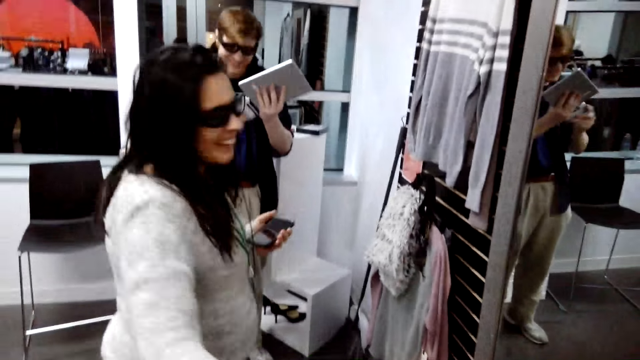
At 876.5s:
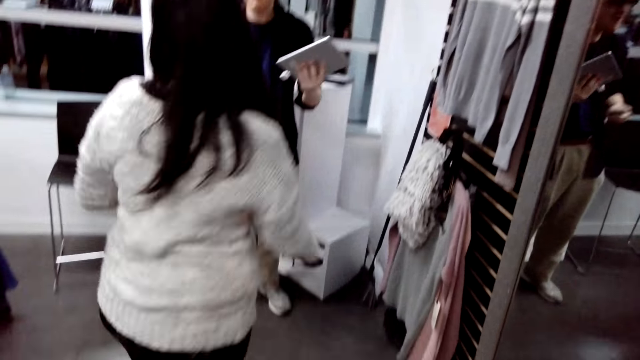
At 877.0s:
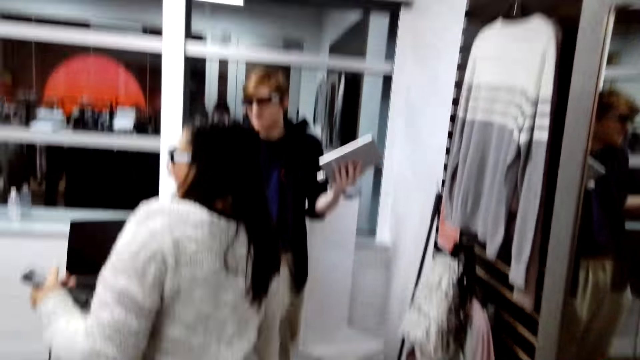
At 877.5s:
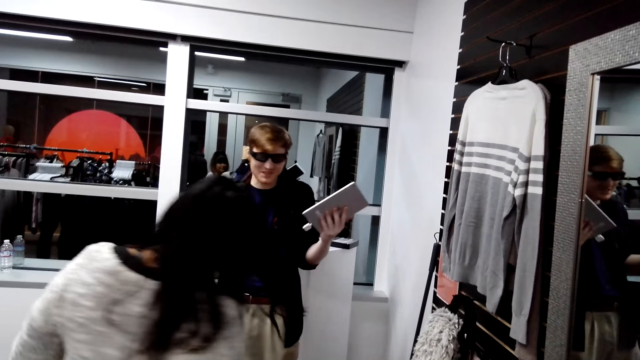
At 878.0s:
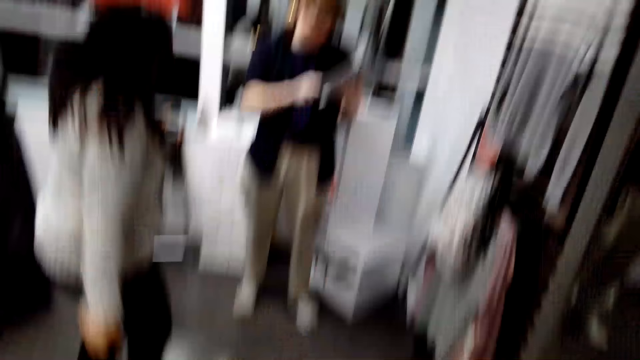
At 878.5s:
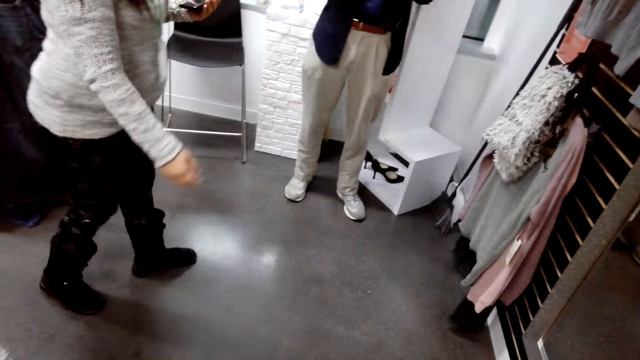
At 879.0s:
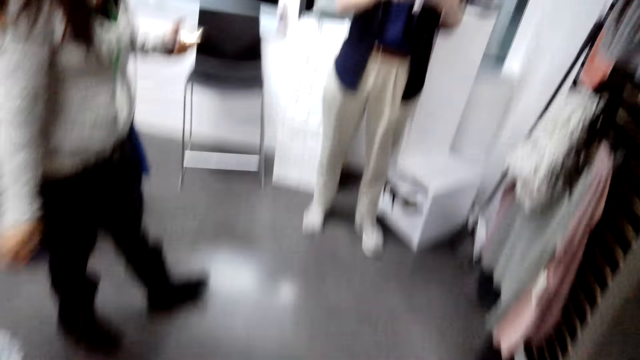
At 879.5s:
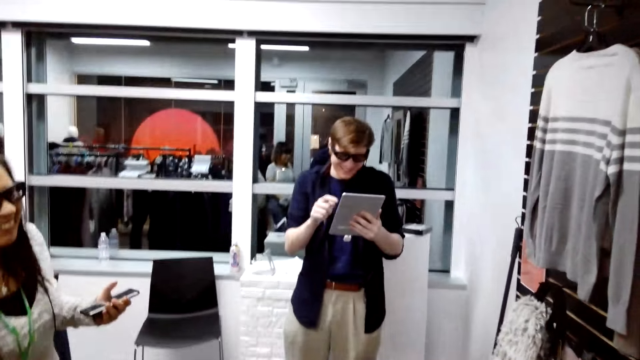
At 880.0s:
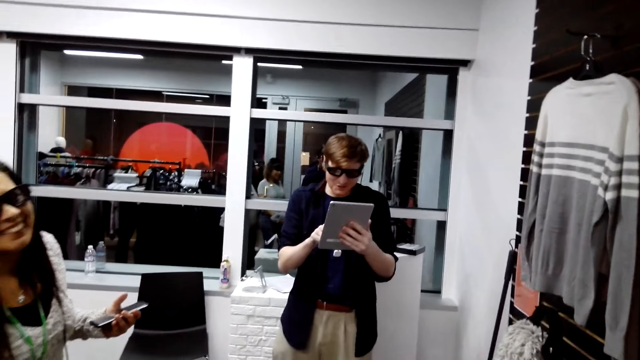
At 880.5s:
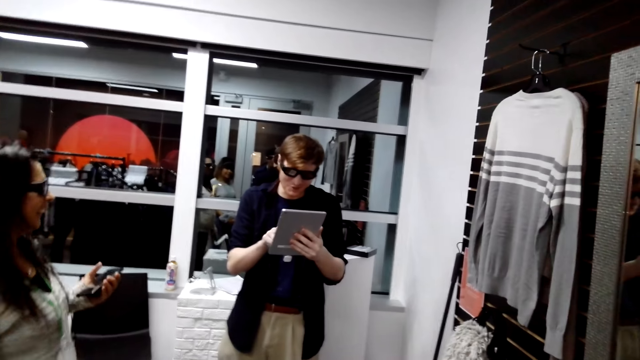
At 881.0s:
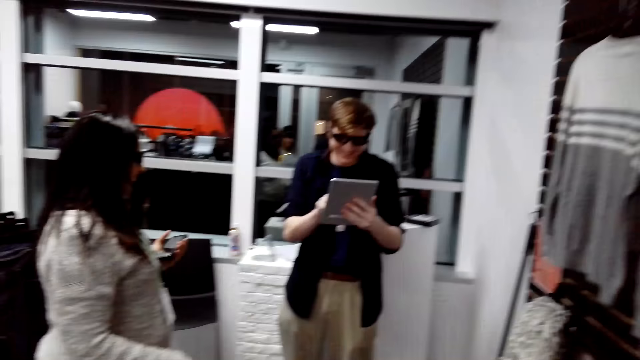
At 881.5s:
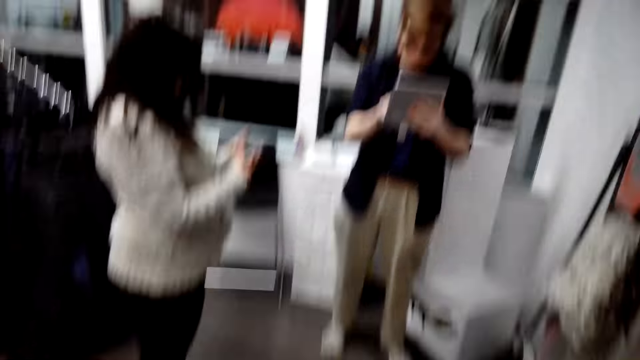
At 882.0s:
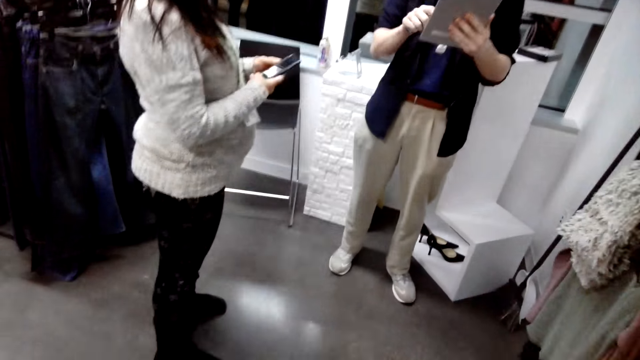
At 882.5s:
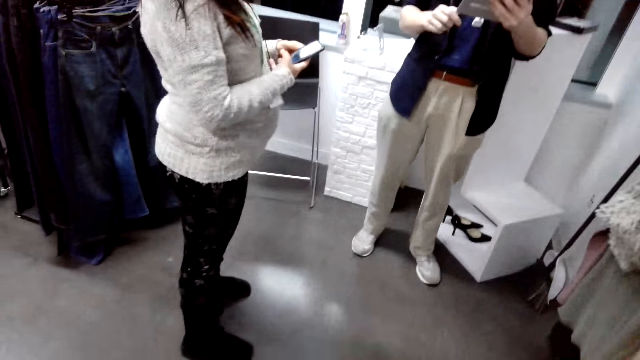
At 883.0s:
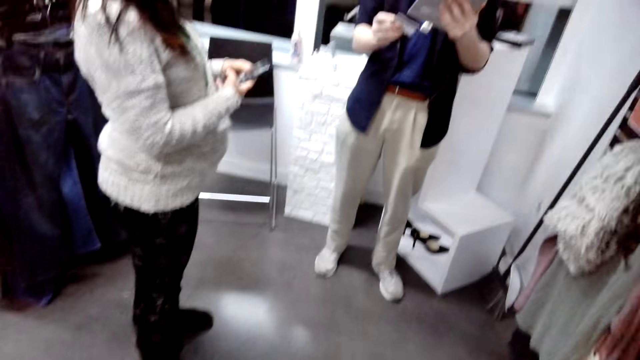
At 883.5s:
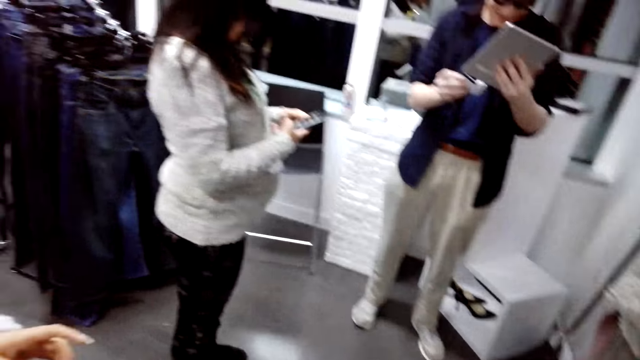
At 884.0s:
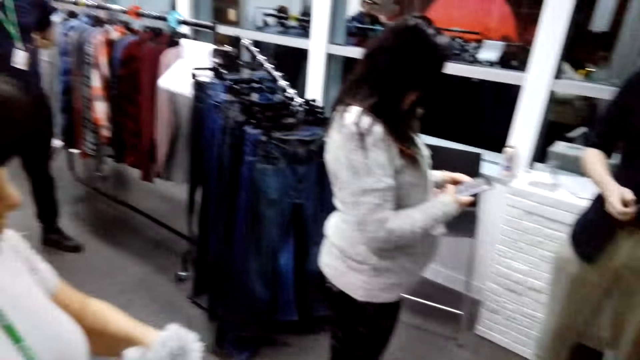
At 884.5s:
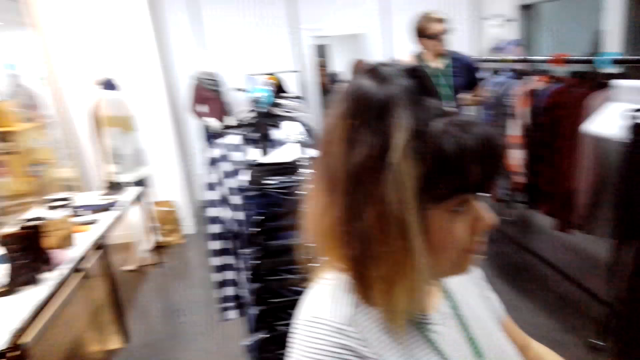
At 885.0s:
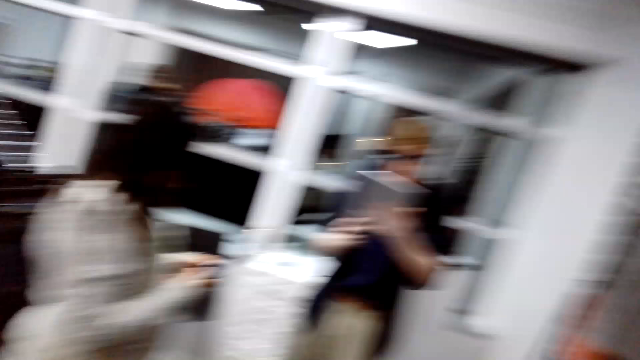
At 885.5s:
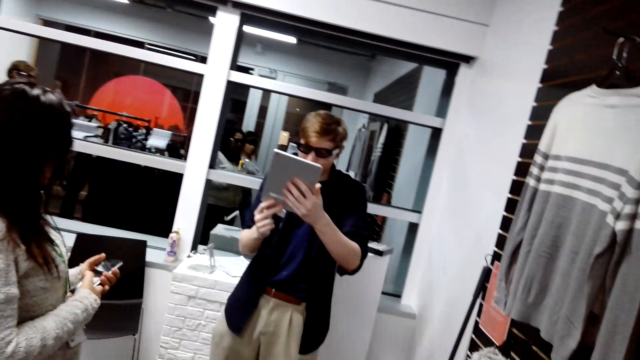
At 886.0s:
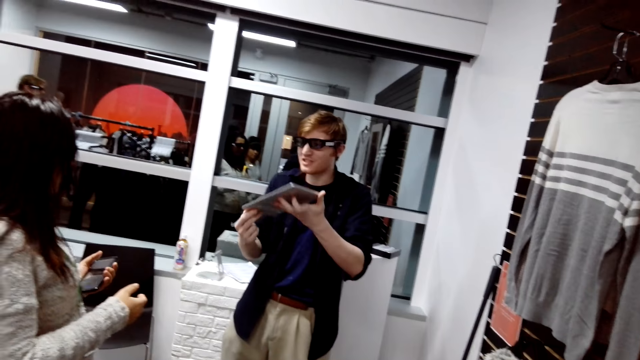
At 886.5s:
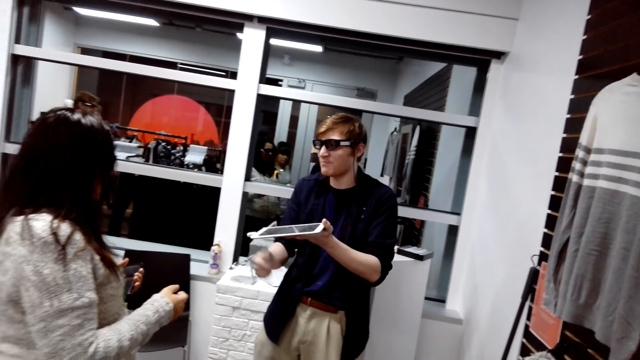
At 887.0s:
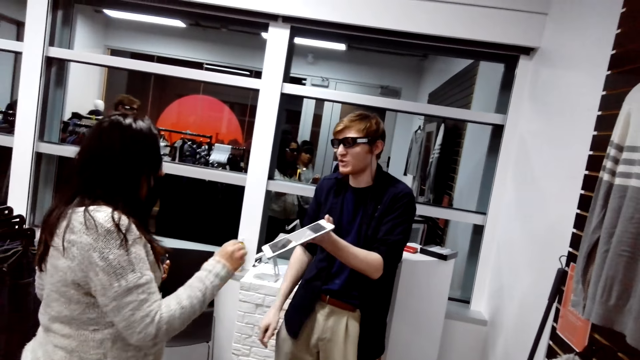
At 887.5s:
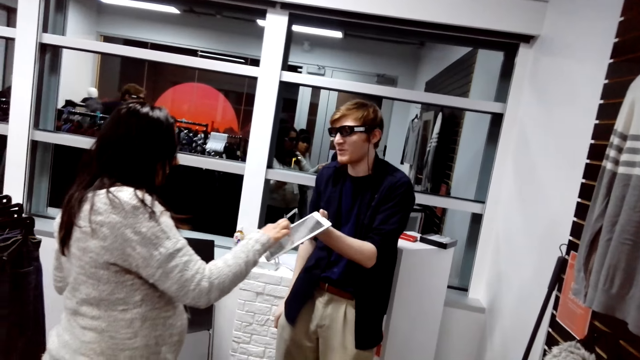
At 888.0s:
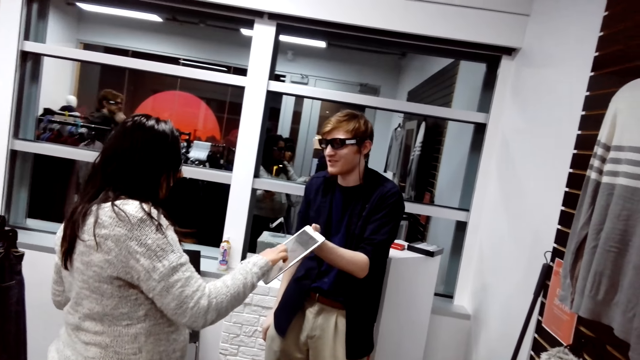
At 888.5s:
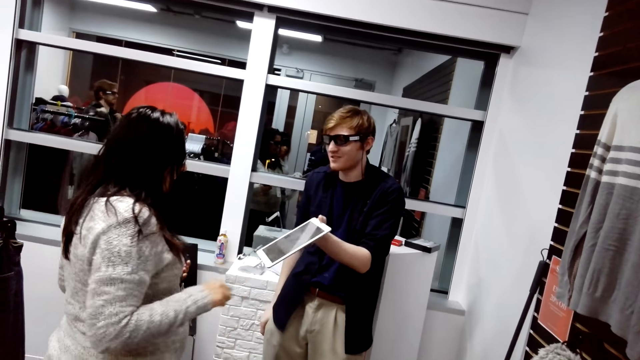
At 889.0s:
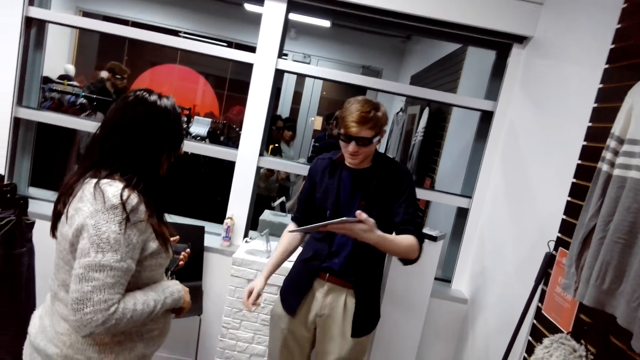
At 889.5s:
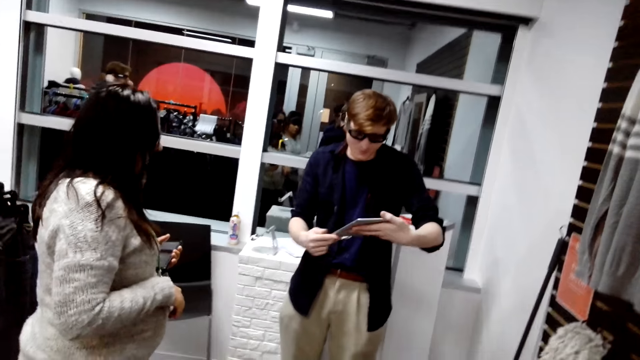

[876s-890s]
The lady turns around. She steps backwards. The man uses a tablet. The lady uses a phone. The camera wearer looks around. The man shows the lady an iPad. The lady uses the tablet.

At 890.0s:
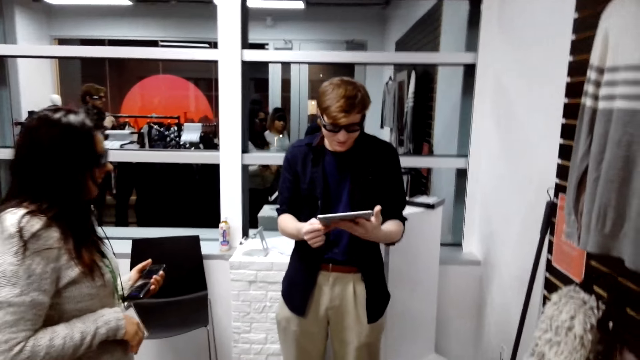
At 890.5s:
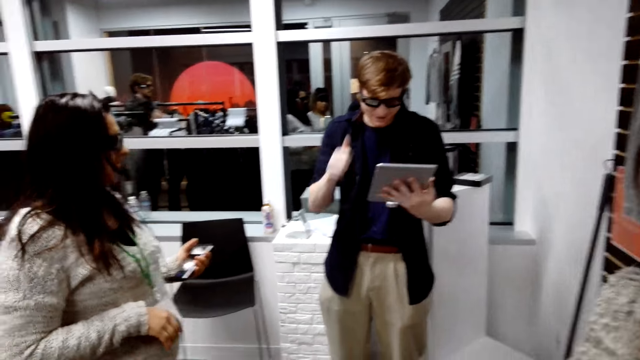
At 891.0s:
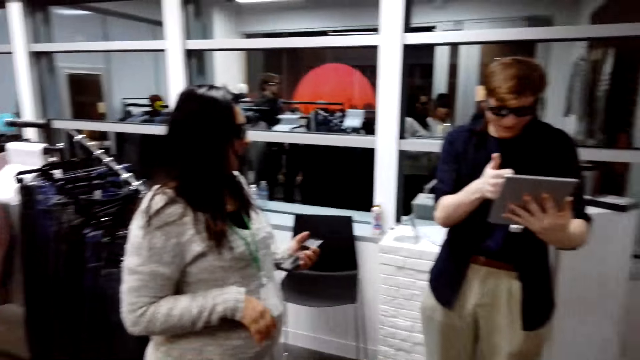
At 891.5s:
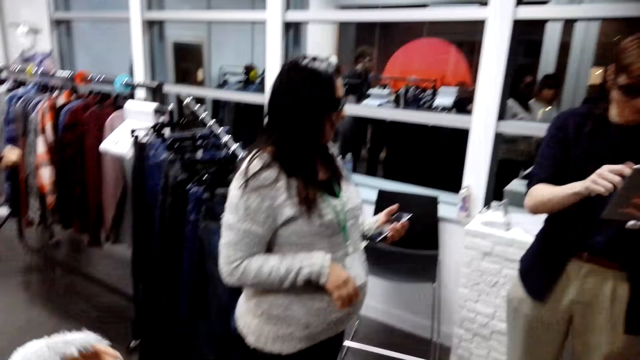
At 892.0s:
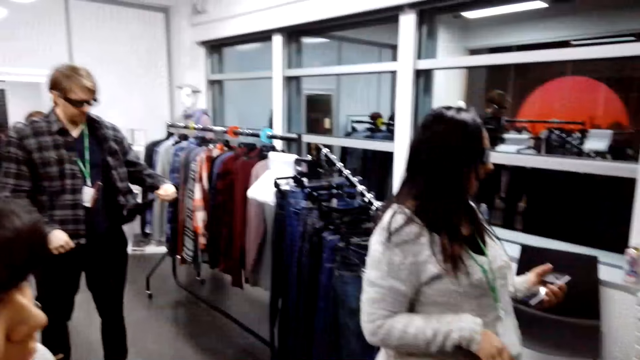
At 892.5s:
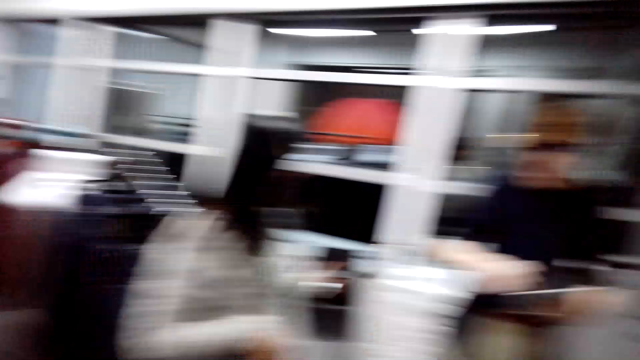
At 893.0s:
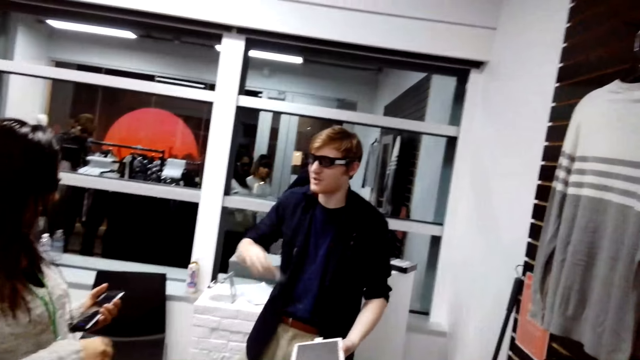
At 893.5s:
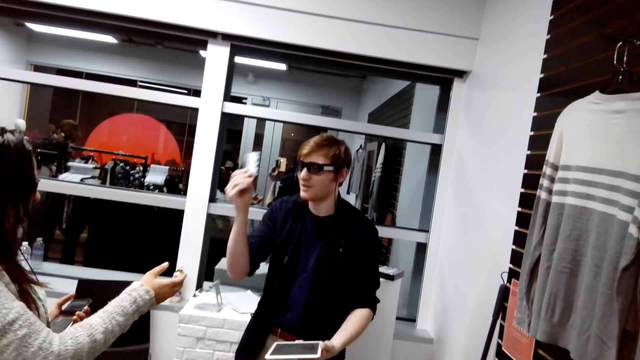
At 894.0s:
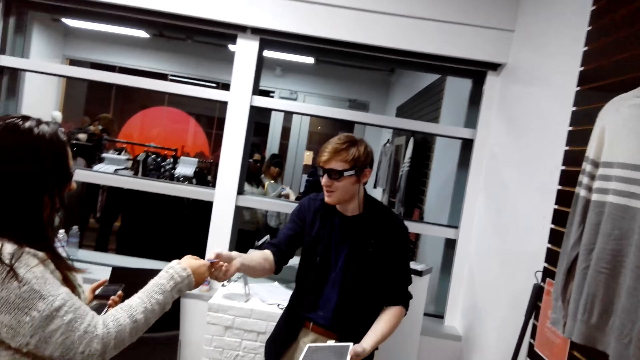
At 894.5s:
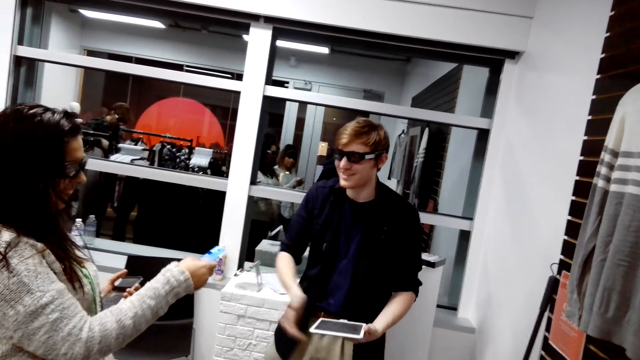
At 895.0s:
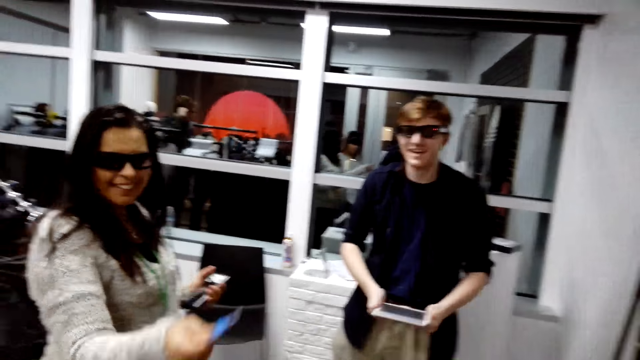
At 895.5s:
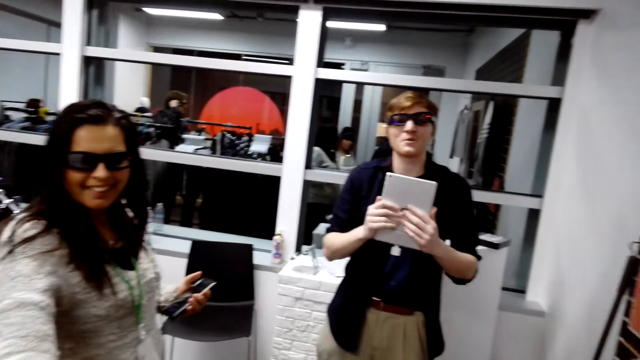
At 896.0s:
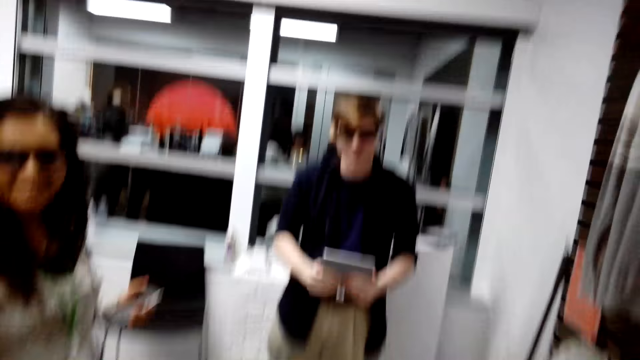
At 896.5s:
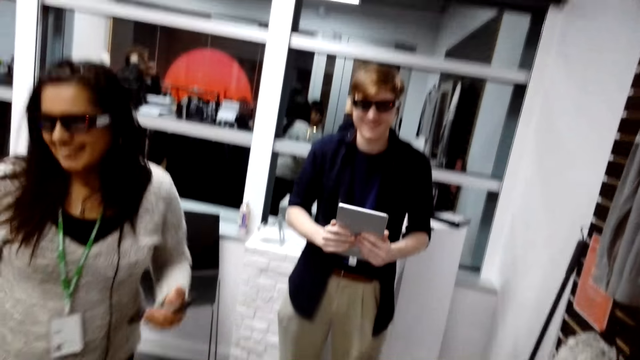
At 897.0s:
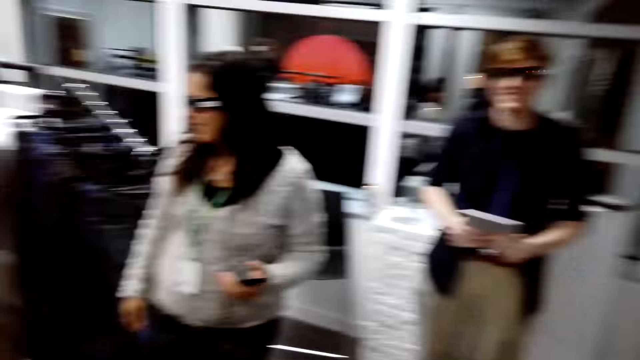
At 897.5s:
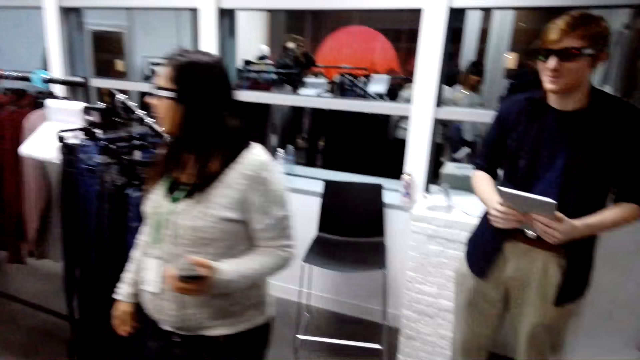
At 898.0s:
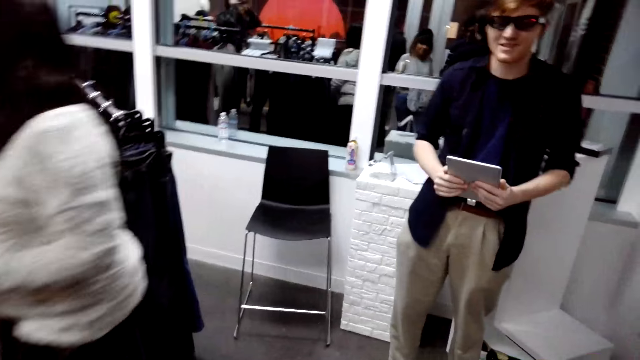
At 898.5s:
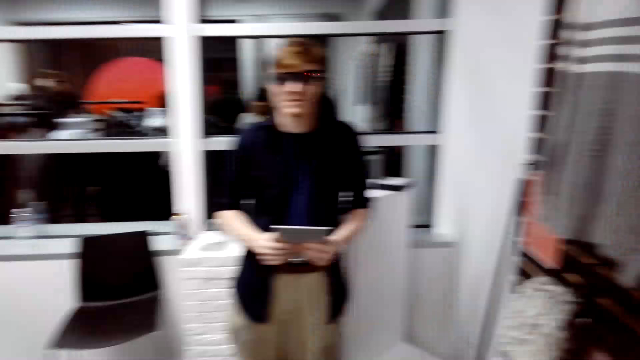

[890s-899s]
The camera wearer looks around. The man speaks with gestures. He gives the lady the credit card. The lady gives the camera wearer a card. She walks away. The camera wearer talks to the lady.
